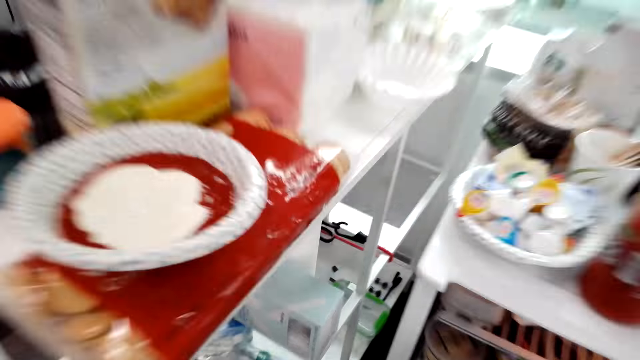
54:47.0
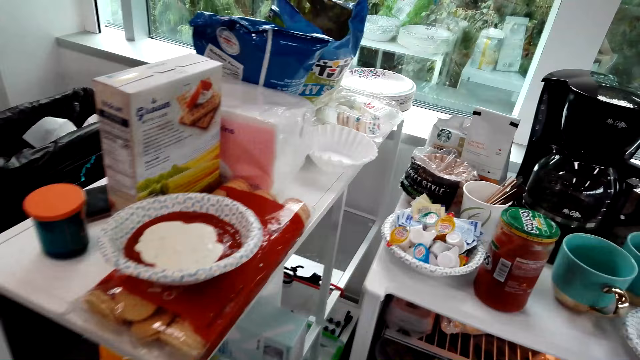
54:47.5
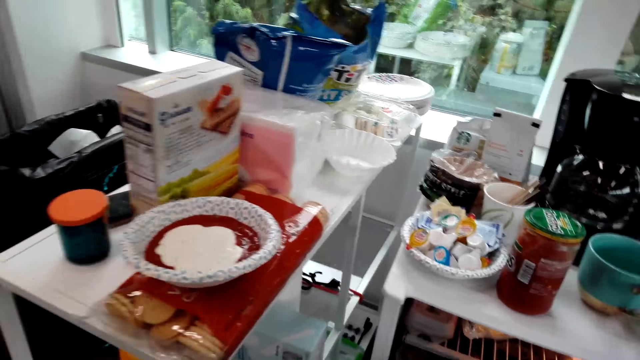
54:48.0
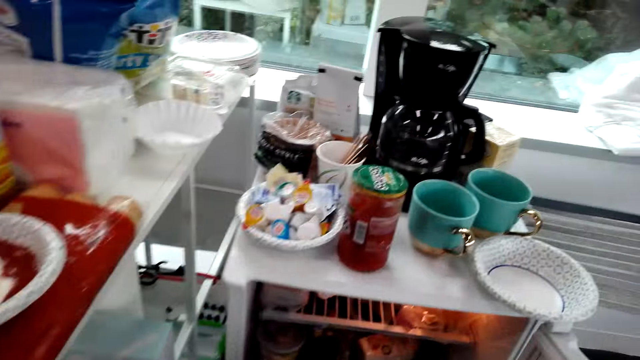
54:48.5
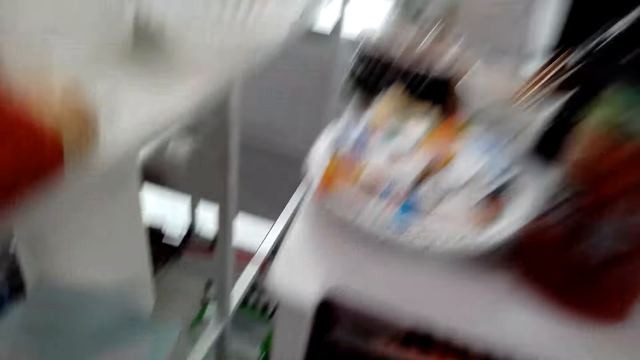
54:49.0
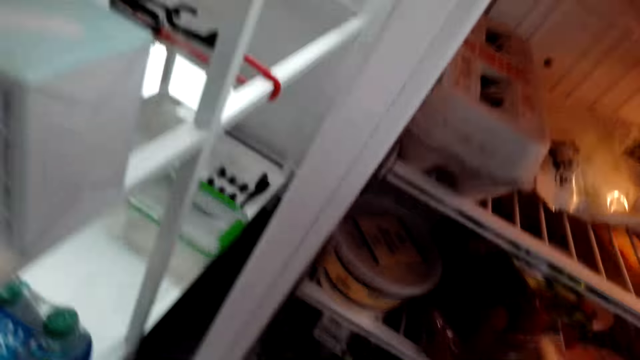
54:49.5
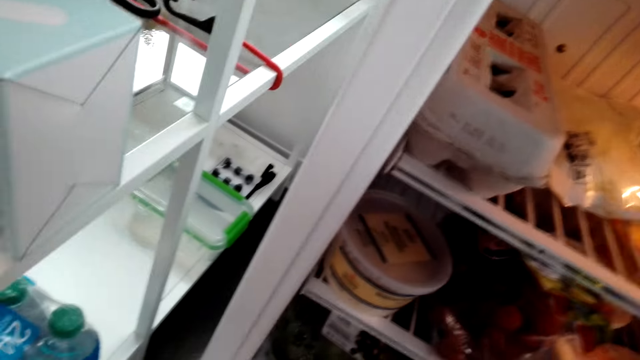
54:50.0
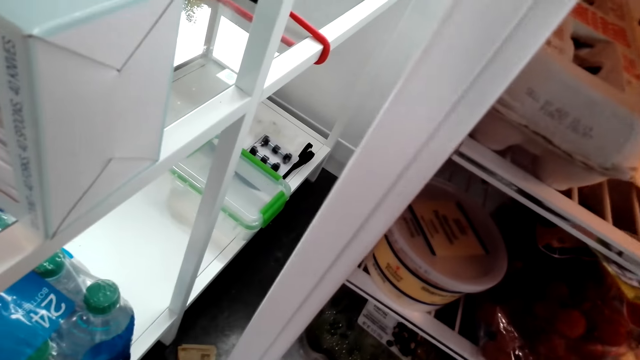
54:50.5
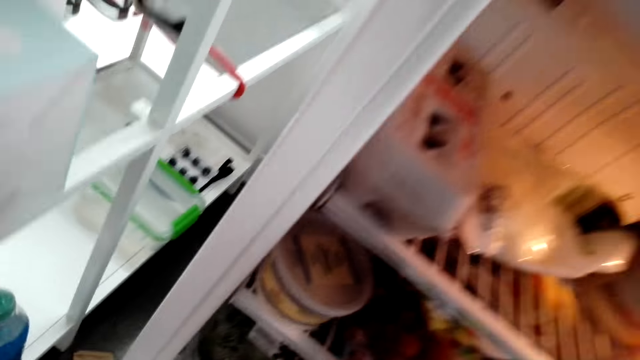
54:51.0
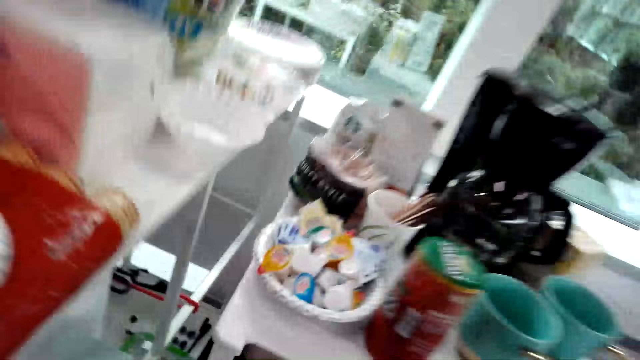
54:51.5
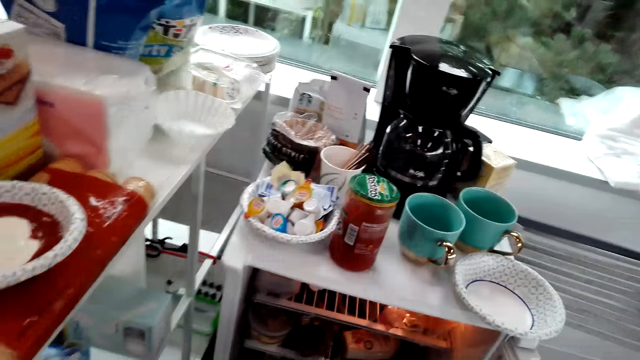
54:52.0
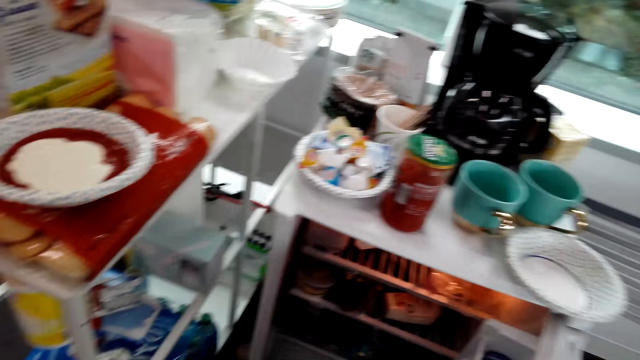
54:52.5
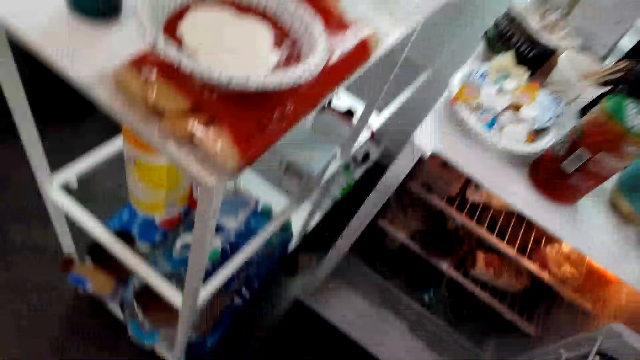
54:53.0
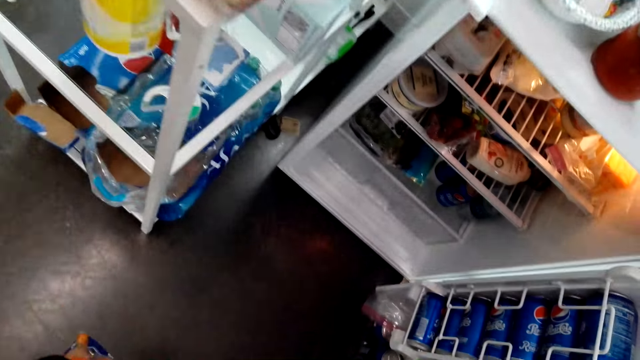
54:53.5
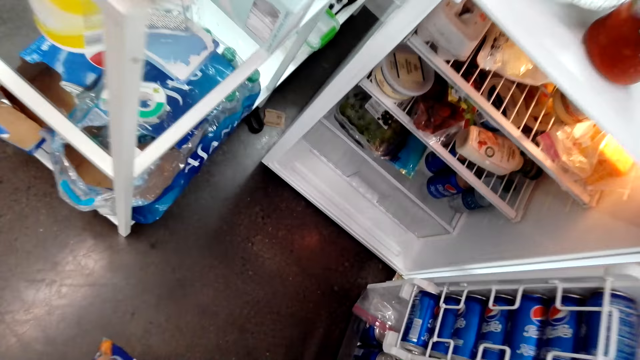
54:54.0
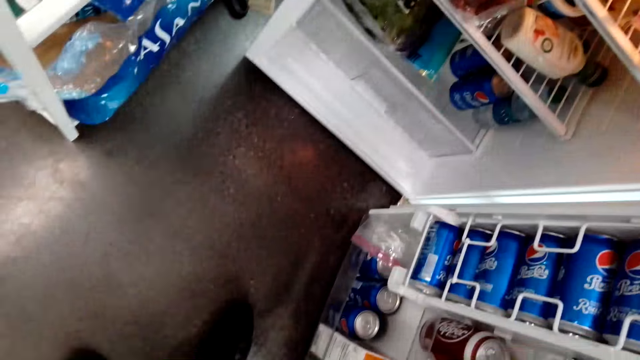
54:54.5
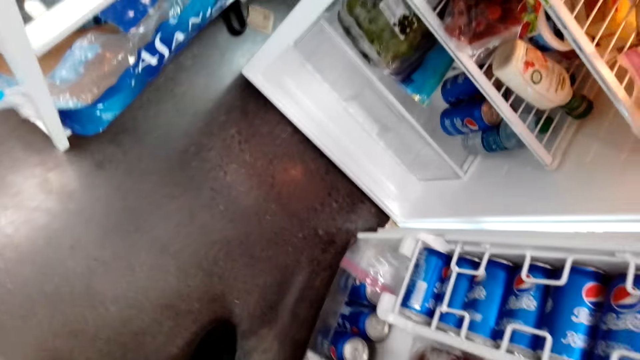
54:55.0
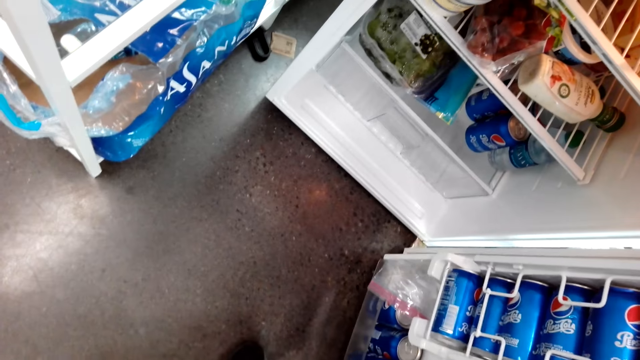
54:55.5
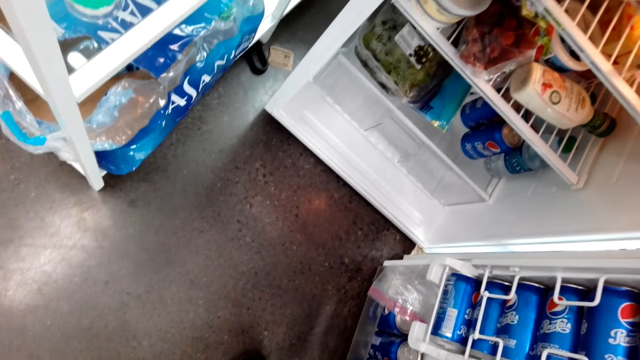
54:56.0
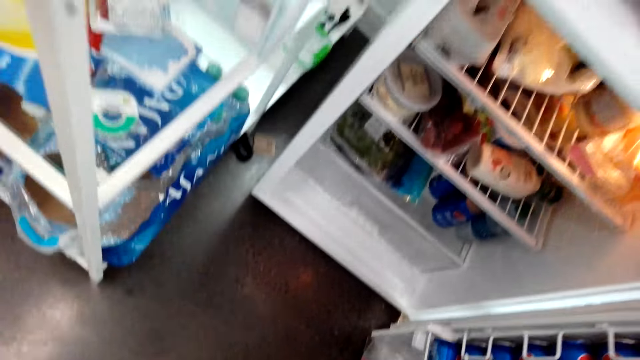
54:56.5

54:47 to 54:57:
The camera wearer does something. They look around.

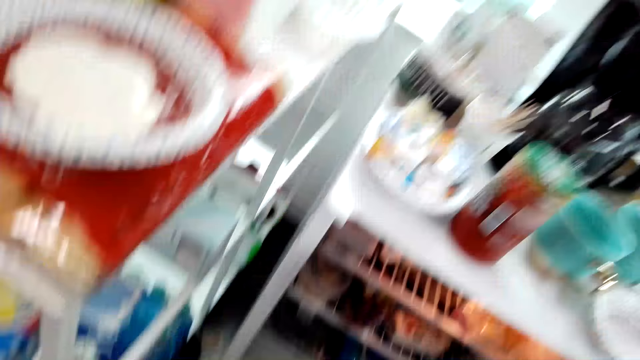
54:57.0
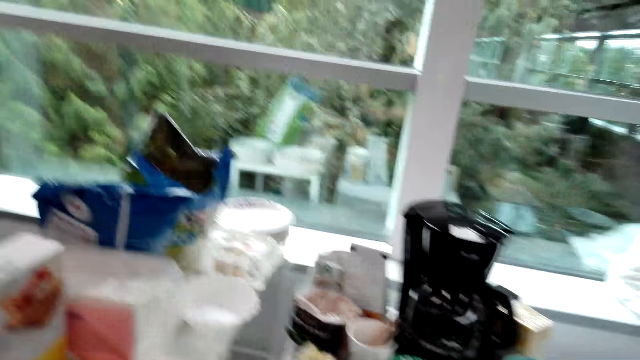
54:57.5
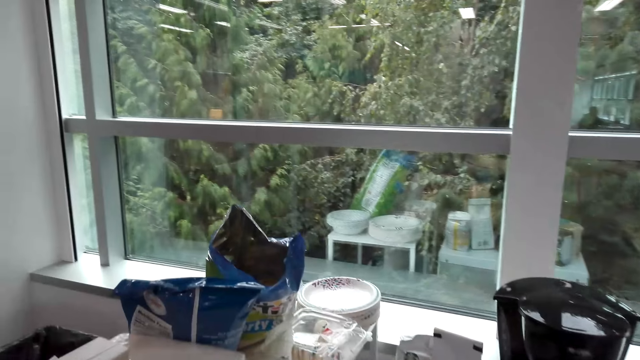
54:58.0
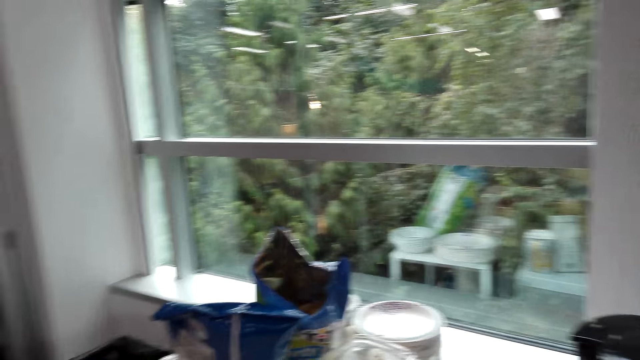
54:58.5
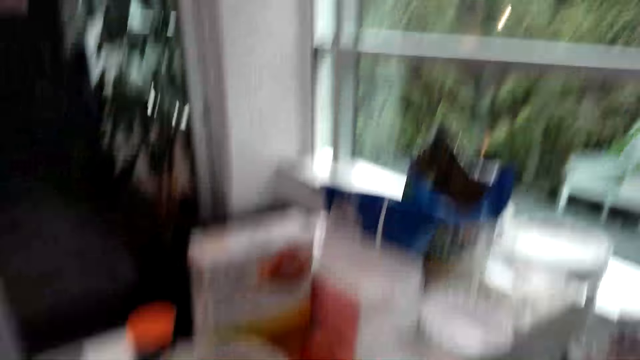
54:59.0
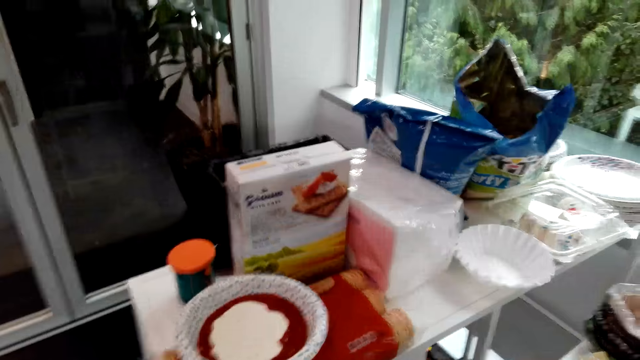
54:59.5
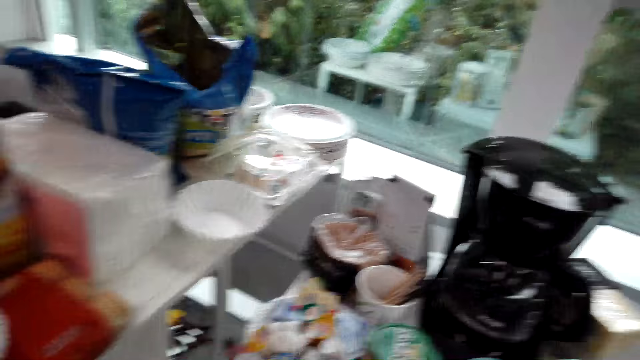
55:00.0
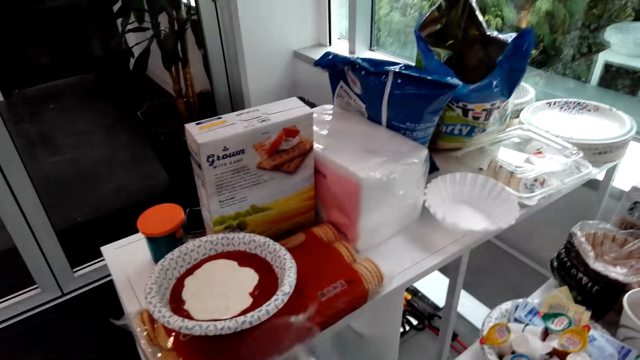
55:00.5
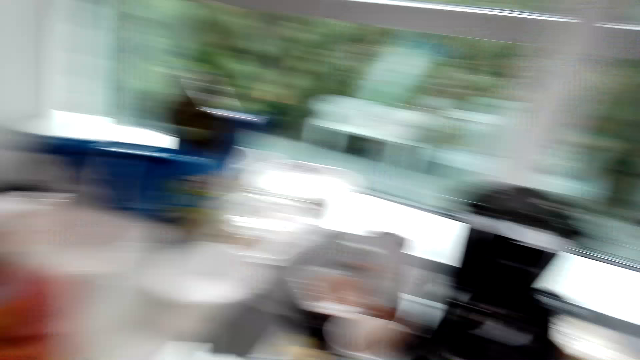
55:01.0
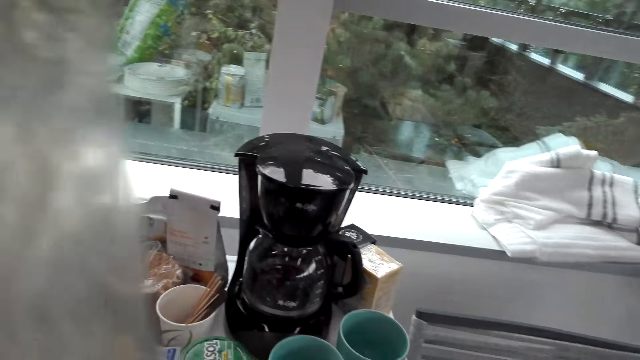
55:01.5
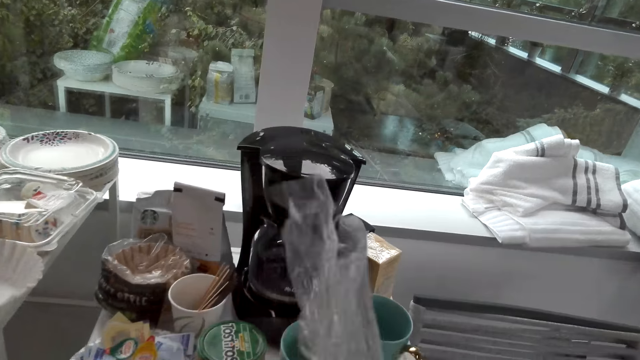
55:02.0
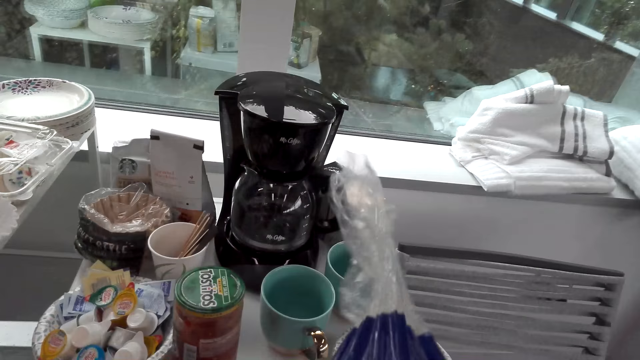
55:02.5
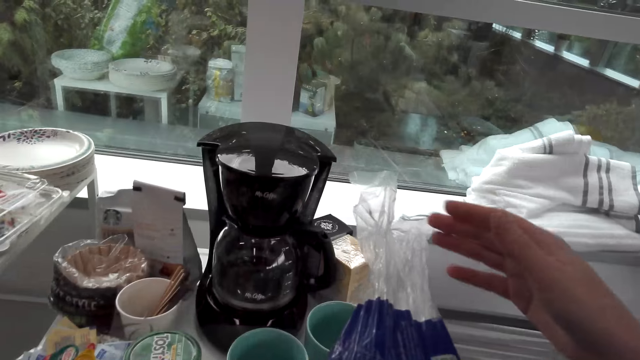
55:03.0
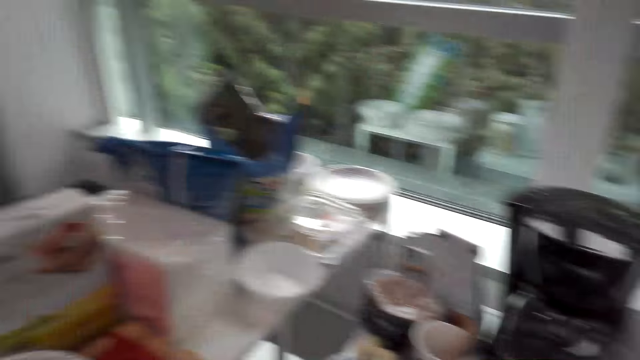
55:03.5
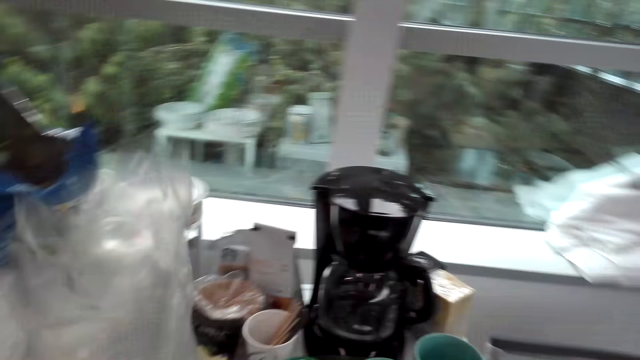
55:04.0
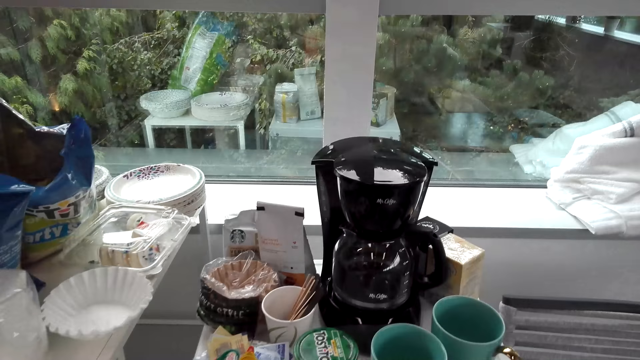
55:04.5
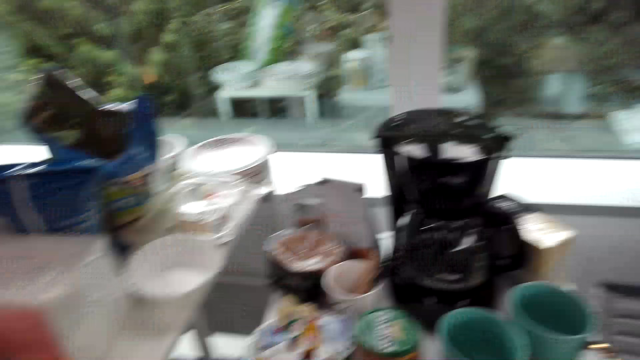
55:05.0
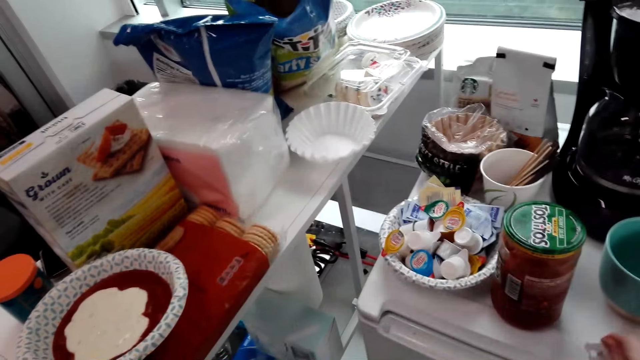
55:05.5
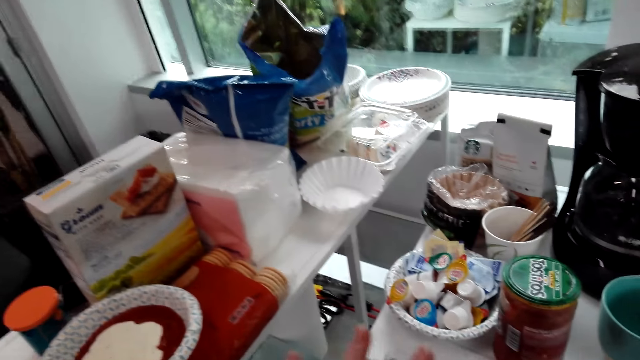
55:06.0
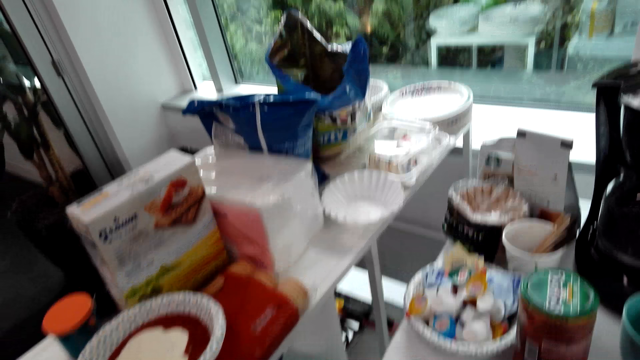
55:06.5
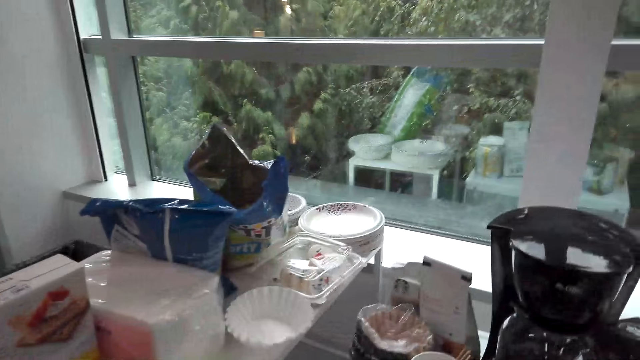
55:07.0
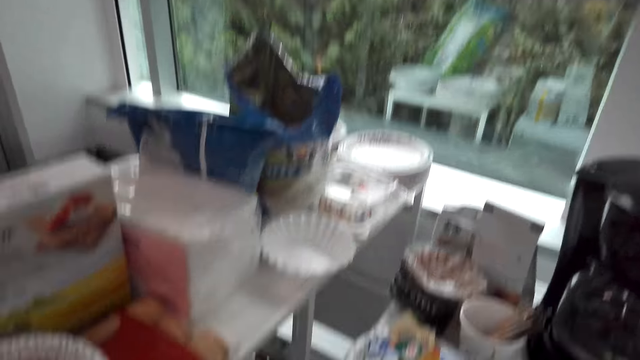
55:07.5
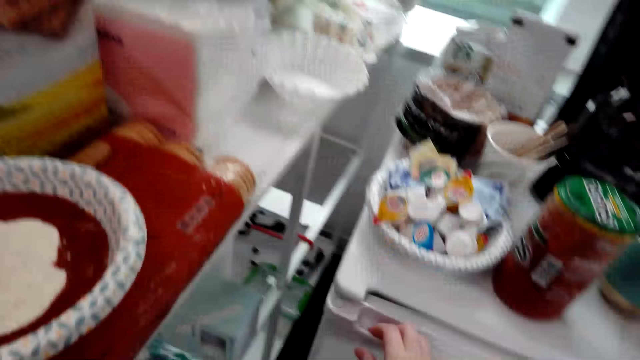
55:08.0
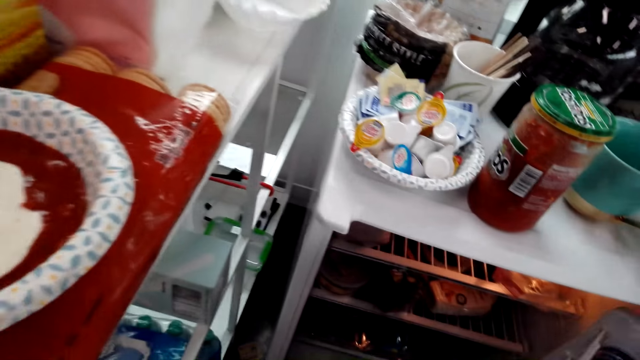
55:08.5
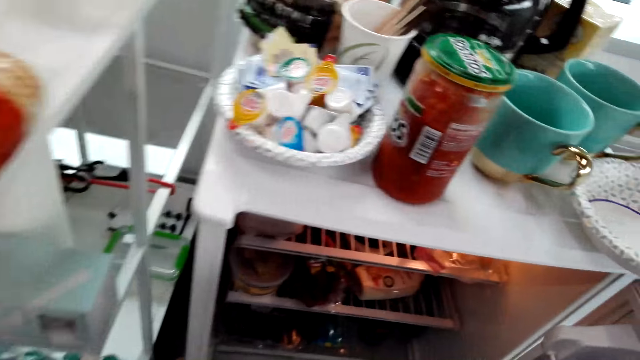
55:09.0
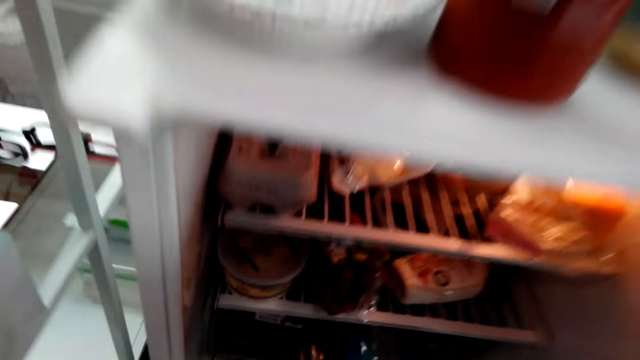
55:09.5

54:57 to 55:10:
The camera wearer does something. They unwrap something. They pick up the polythene. They talk. They do something. They talk. They open the fridge.
